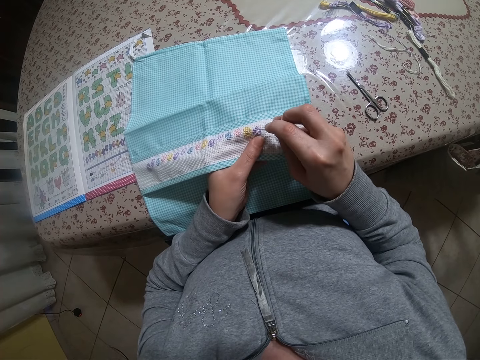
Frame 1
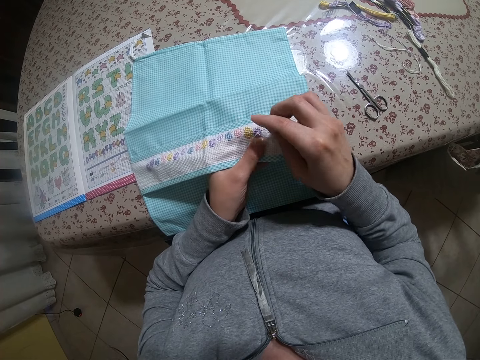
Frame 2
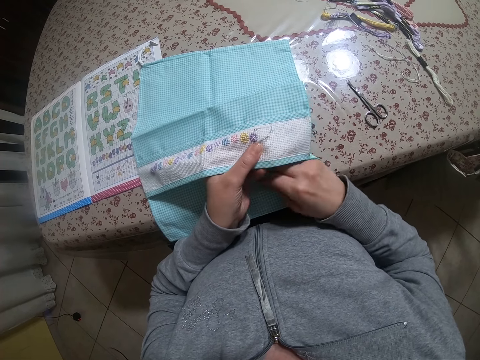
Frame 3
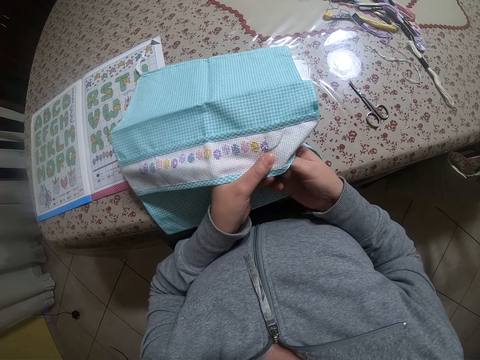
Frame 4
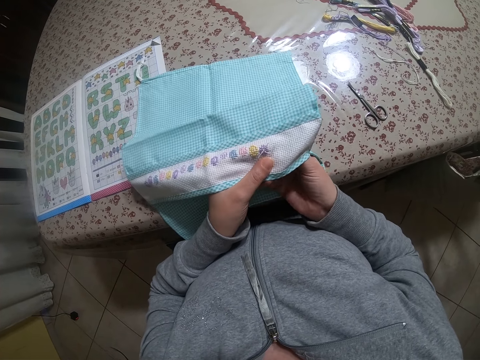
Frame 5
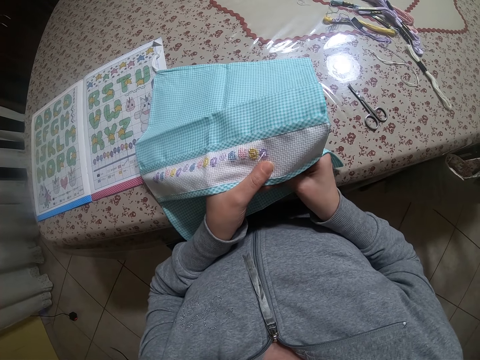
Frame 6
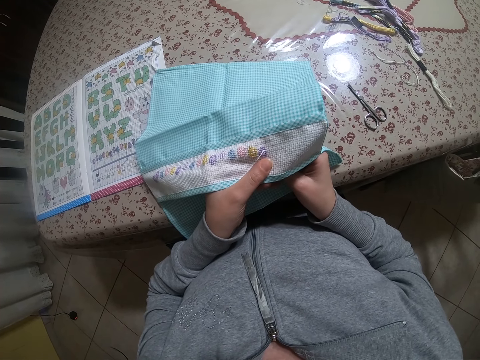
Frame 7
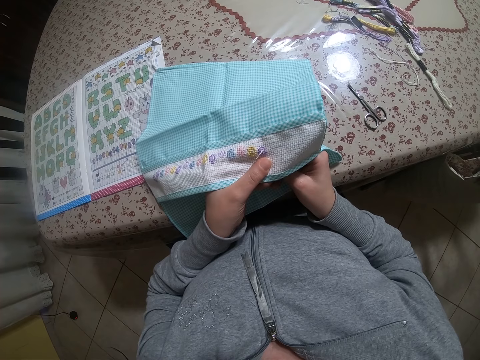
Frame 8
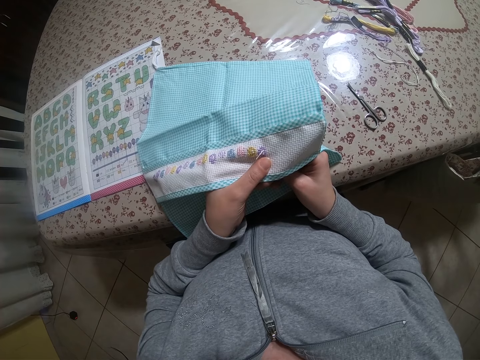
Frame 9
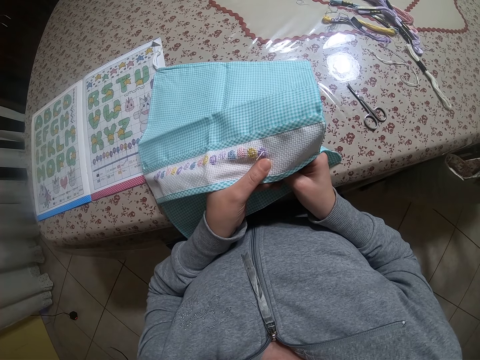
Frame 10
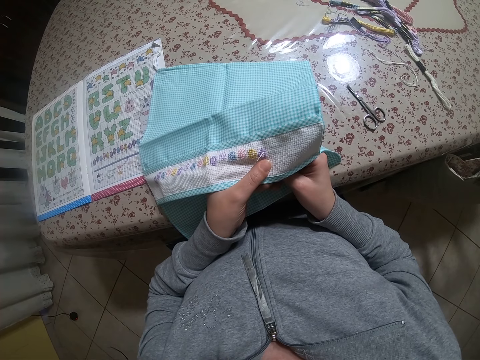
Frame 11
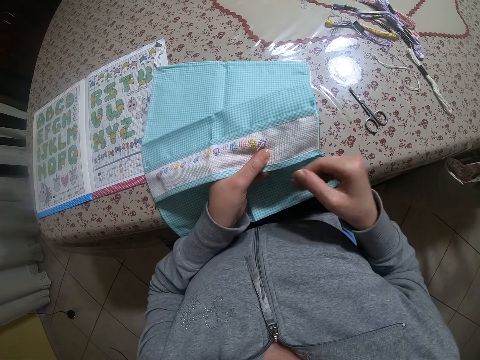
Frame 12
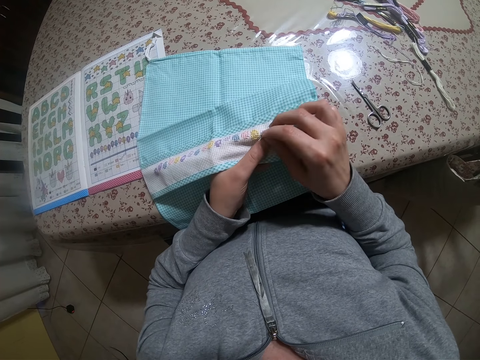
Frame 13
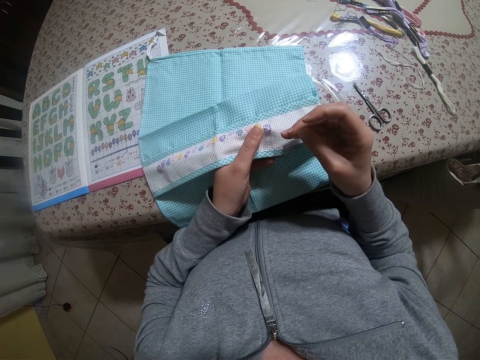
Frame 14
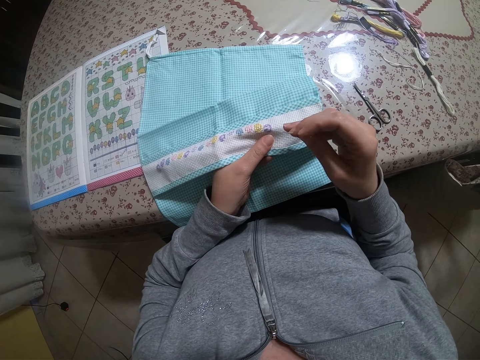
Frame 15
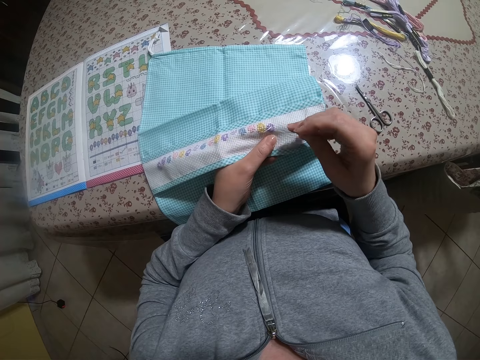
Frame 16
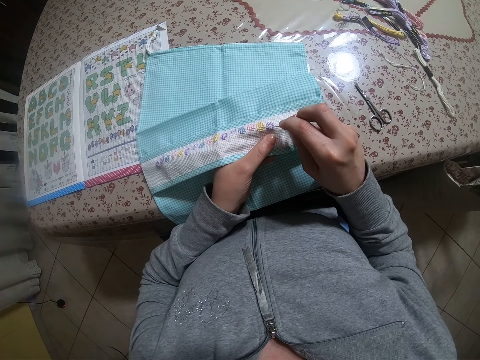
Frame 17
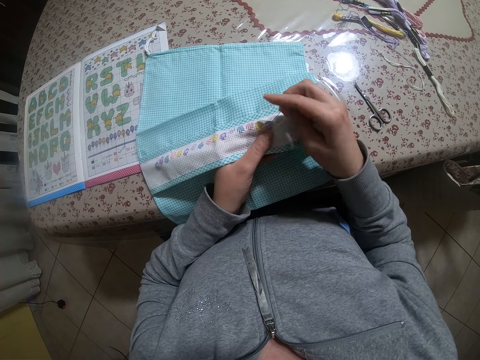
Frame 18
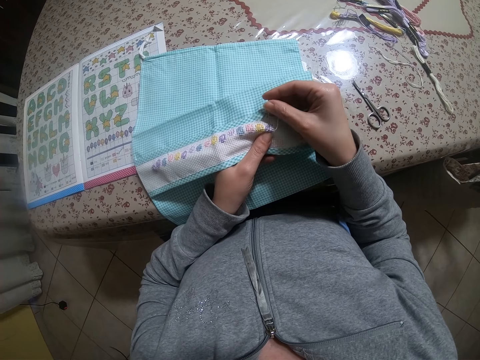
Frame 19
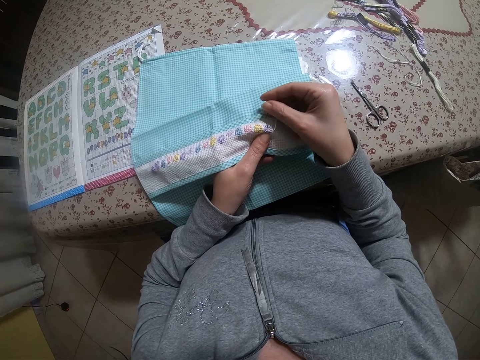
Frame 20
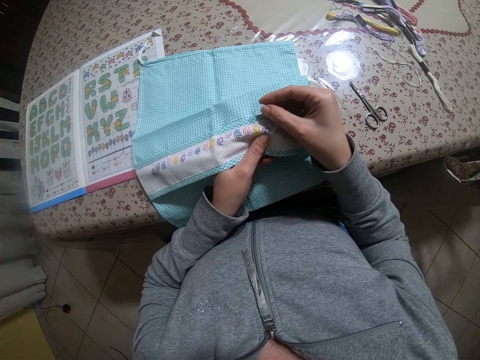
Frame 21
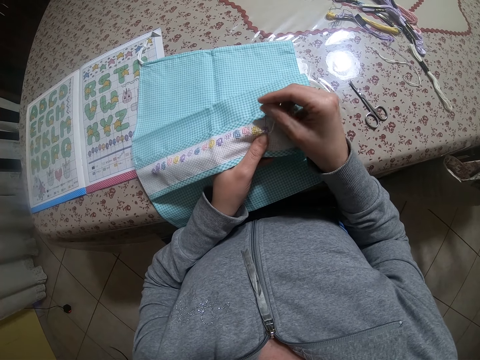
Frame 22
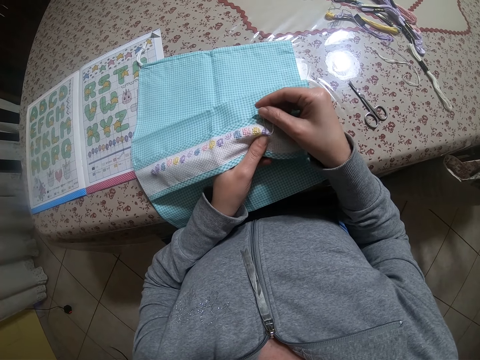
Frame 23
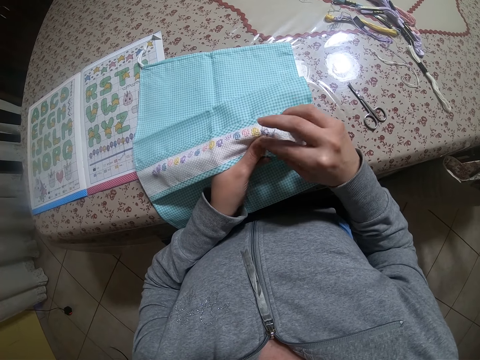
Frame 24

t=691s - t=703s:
The camera wearer lifts the cloth. They sew the cloth with the needle. They sew the cloth with the needle again.

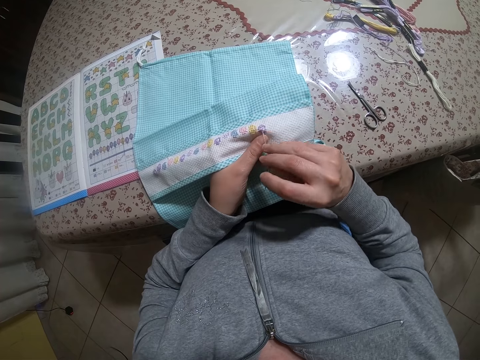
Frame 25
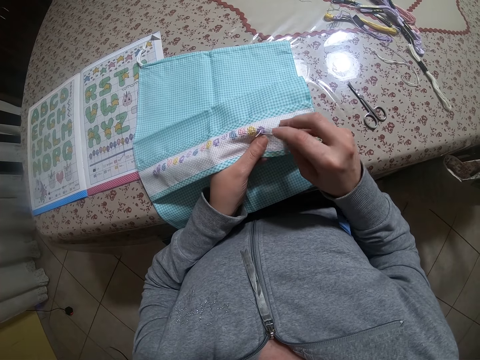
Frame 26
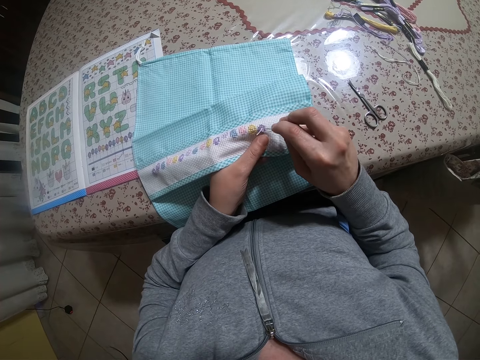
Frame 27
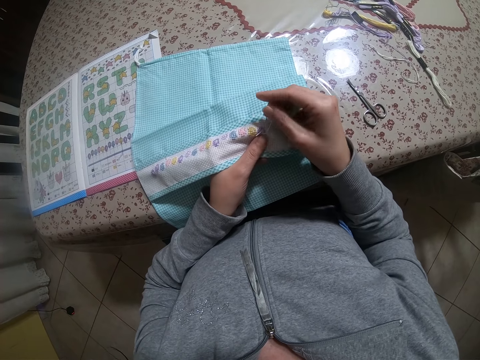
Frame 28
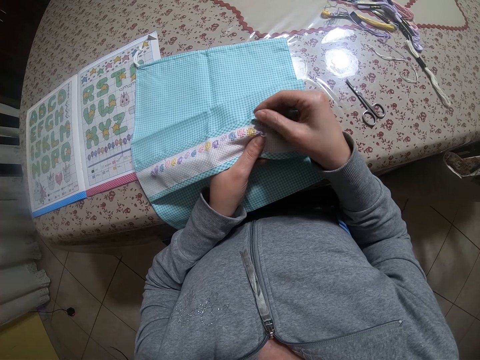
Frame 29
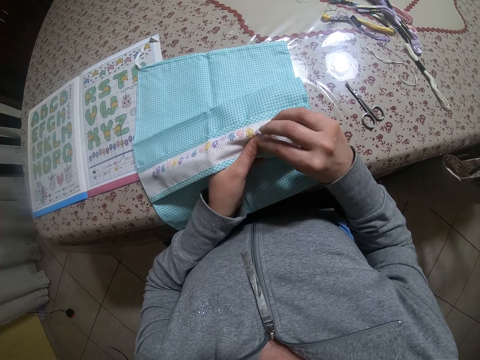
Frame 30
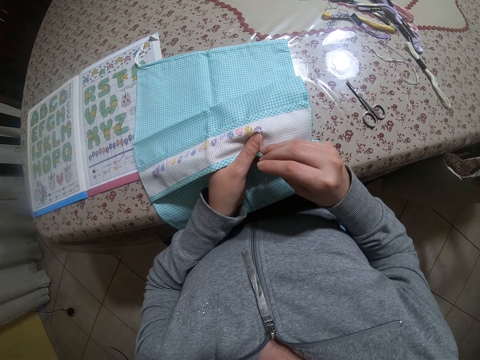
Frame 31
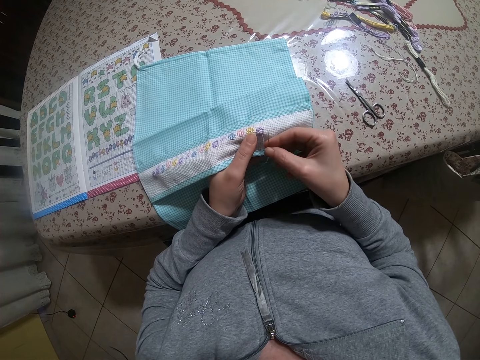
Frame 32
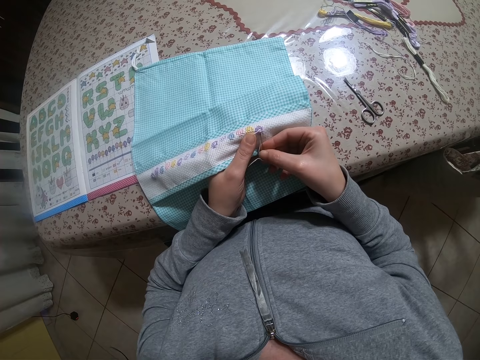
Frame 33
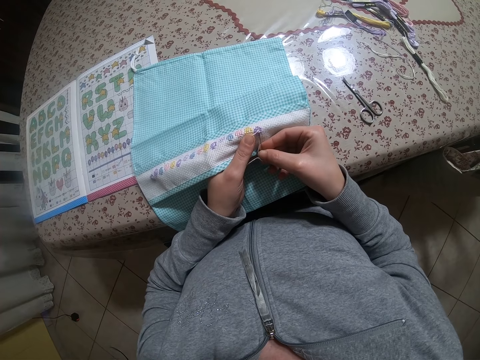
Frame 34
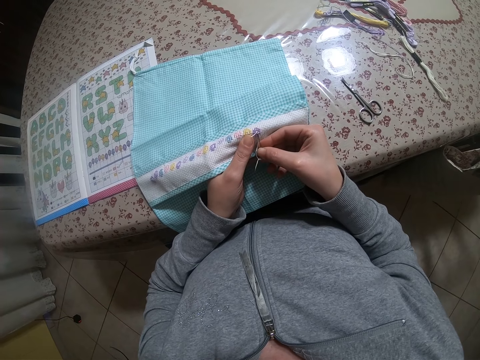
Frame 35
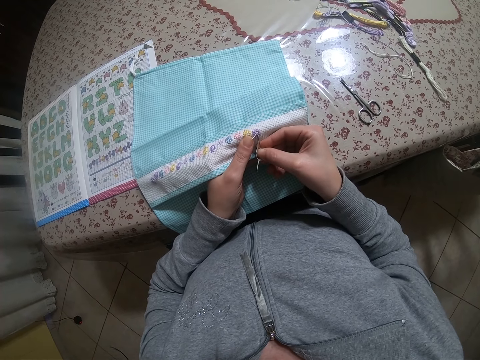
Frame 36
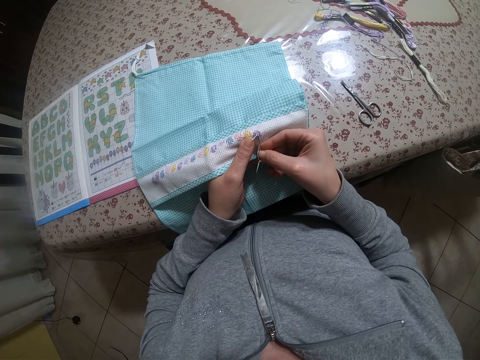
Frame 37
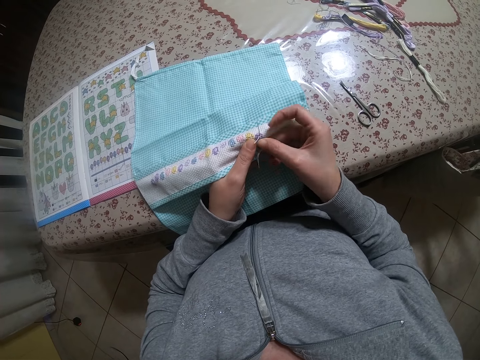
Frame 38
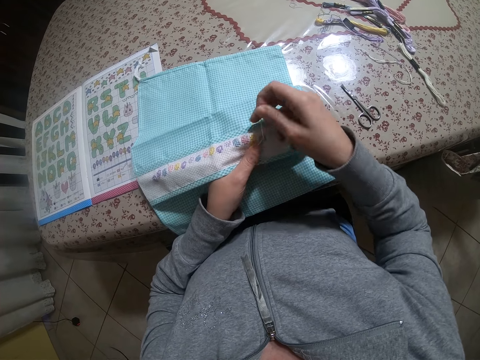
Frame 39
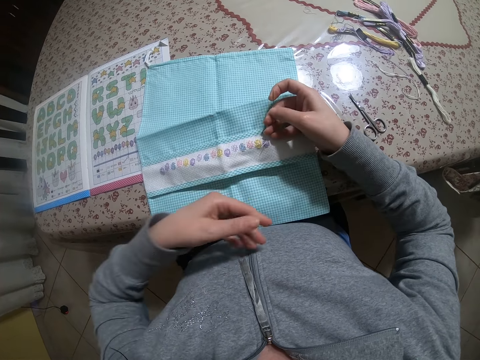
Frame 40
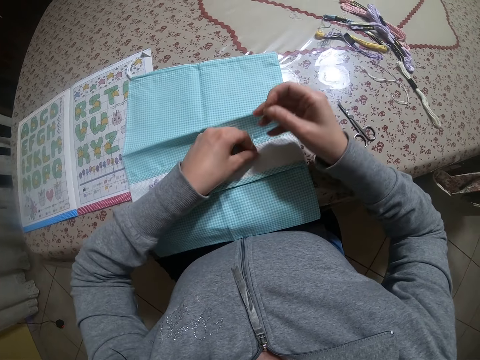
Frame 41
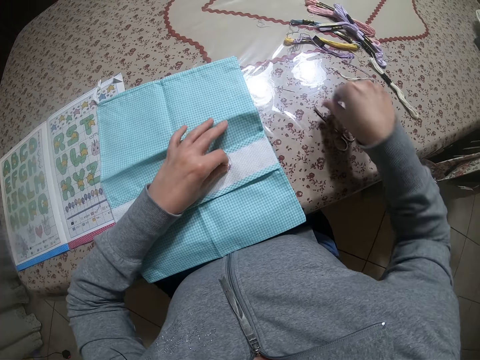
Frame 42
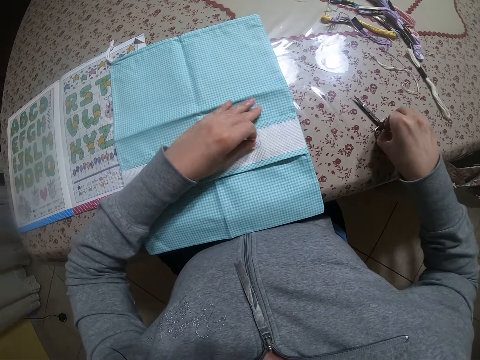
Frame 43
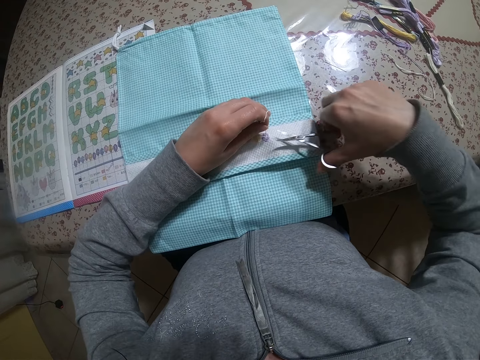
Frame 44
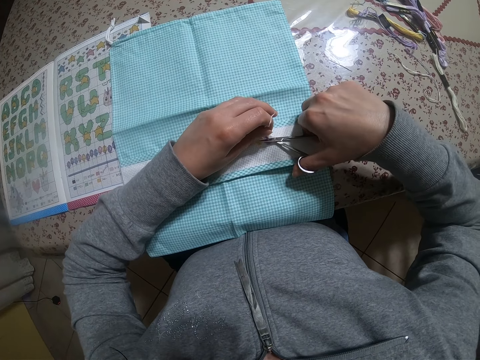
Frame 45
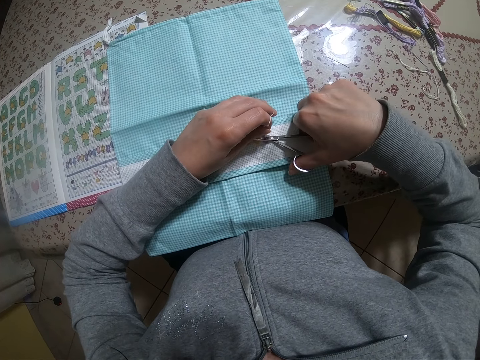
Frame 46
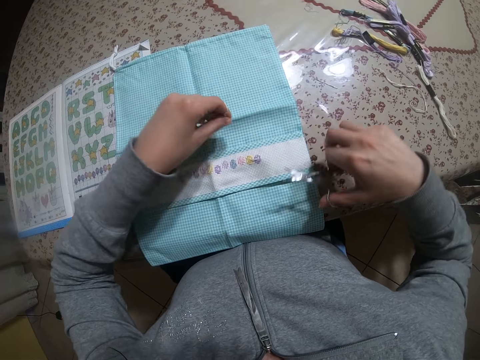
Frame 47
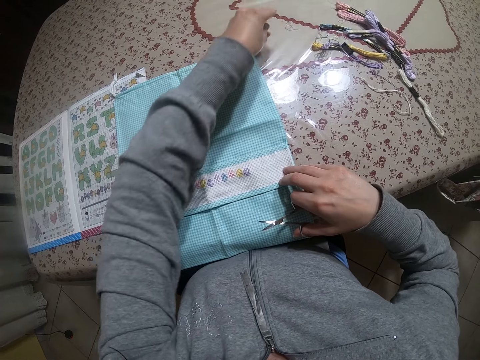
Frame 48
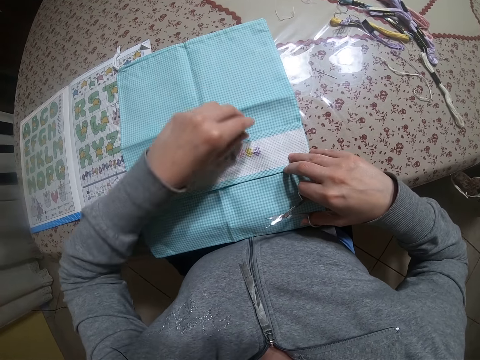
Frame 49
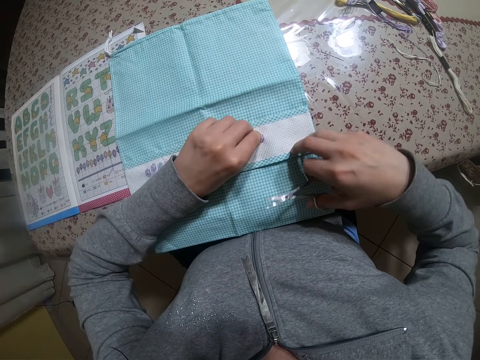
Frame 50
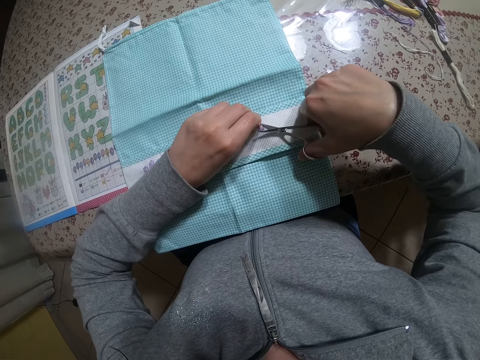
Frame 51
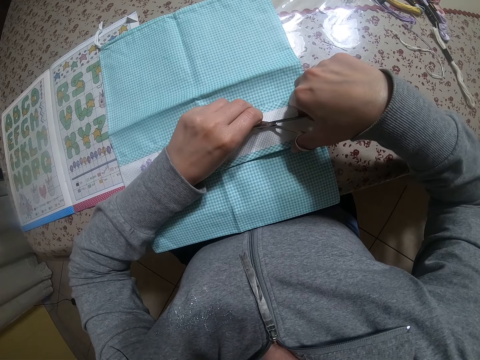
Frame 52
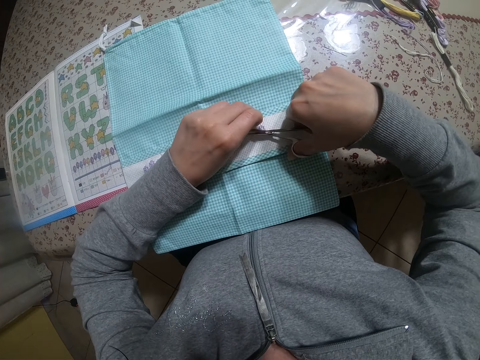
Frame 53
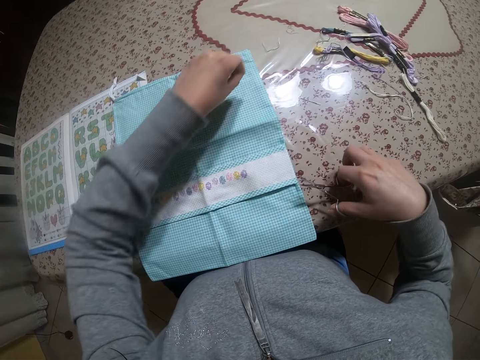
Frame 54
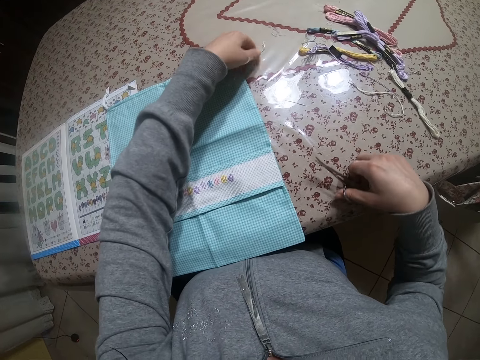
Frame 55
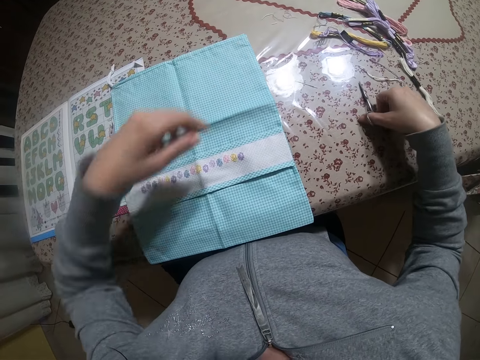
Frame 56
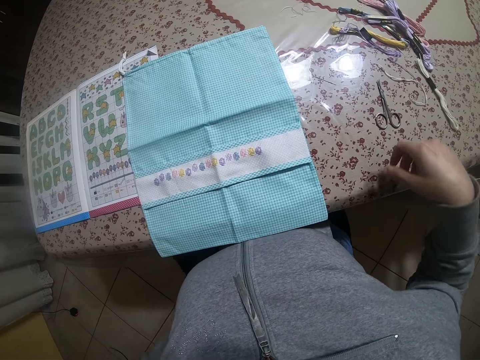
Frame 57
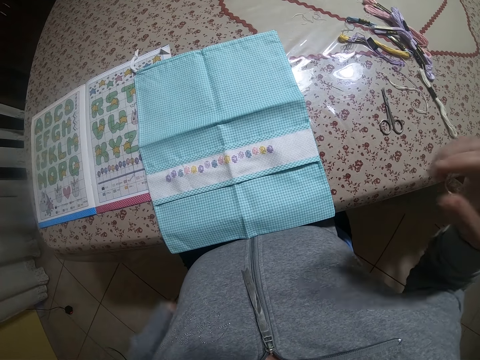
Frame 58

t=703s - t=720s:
The camera wearer sews the cloth with the needle. She removes her left hand from under the piece of cloth. She removes the white embroidery thread in her left hand from the needle with her right hand. She holds the white embroidery thread in her left hand. She cuts the thread. She drops the needle in her right hand on the table. She picks up the scissors on the table with her right hand. She cuts a strand from the white embroidery thread in her left hand with the scissors in her right hand. She drops the strand of the white embroidery thread on the table with her left hand. She cuts a strand from the white embroidery thread in her left hand with the scissors in her right hand. She drops the strand of the white embroidery thread on the table with her left hand. She drops the scissors in her right hand on the table.
